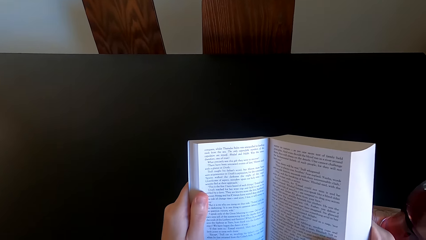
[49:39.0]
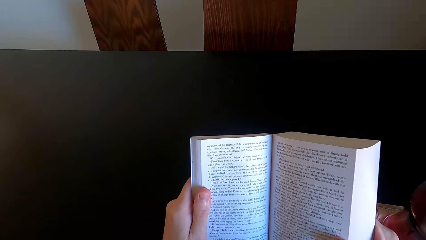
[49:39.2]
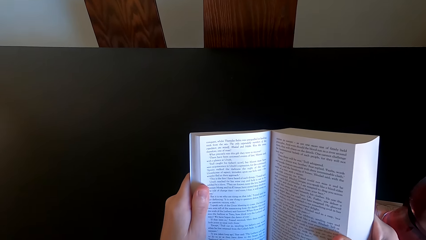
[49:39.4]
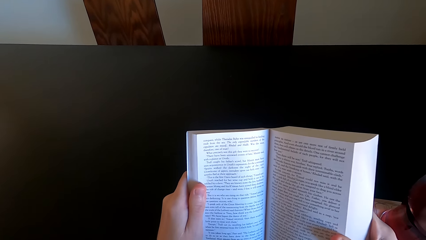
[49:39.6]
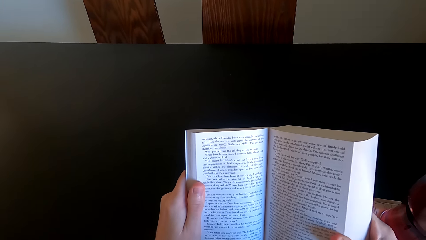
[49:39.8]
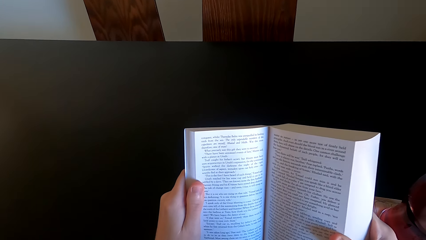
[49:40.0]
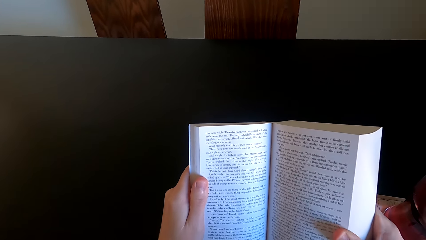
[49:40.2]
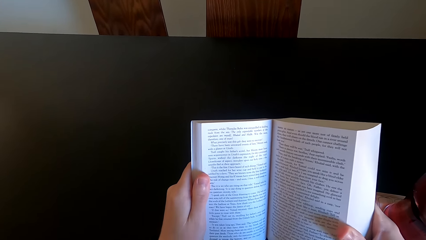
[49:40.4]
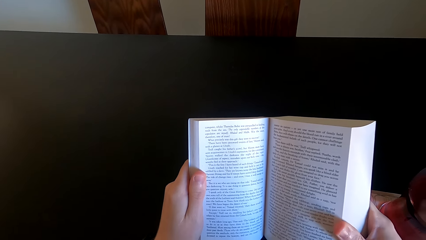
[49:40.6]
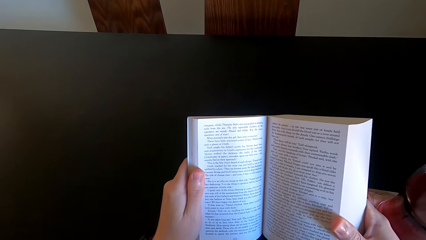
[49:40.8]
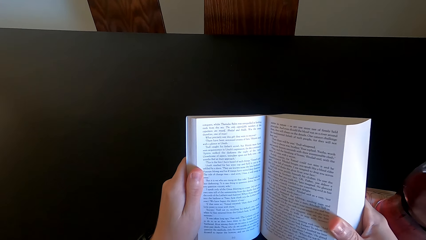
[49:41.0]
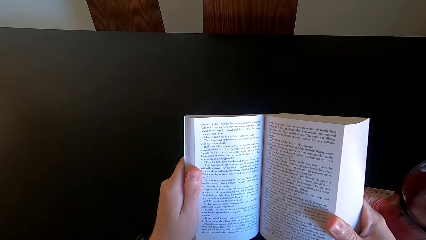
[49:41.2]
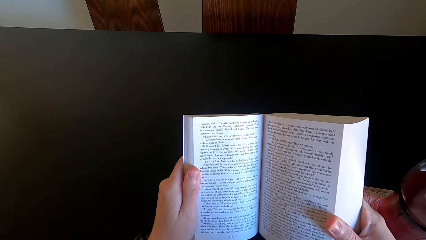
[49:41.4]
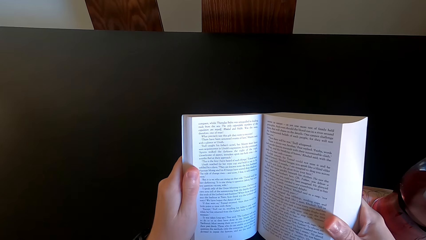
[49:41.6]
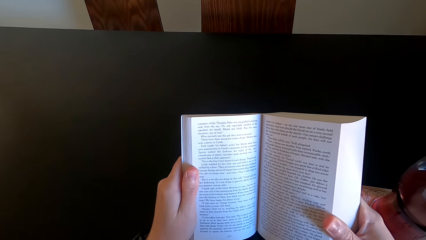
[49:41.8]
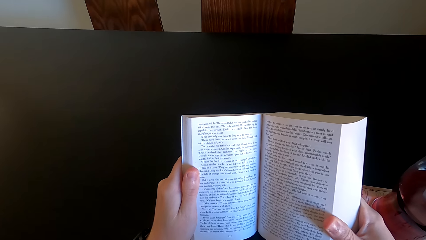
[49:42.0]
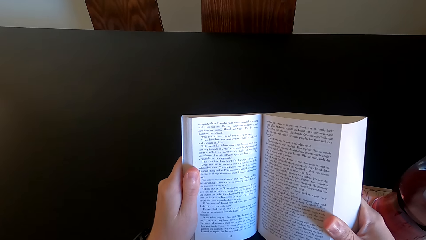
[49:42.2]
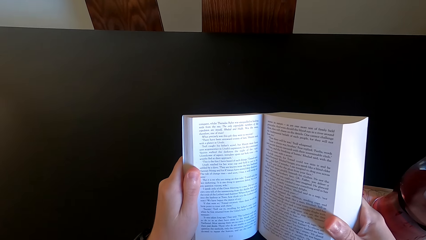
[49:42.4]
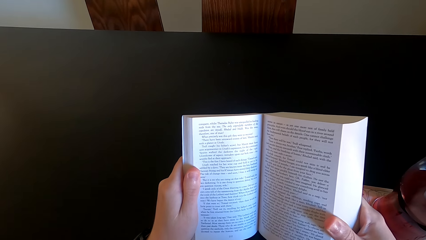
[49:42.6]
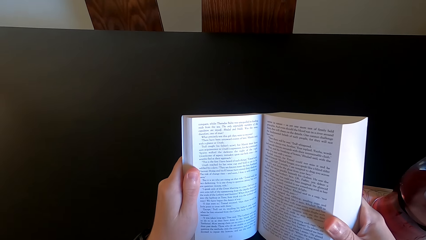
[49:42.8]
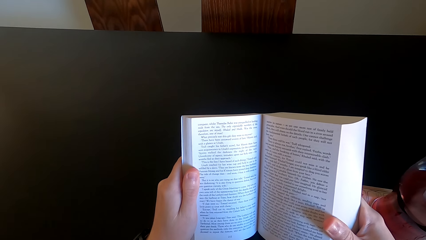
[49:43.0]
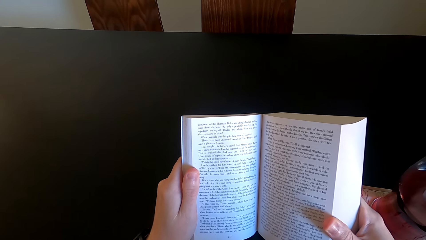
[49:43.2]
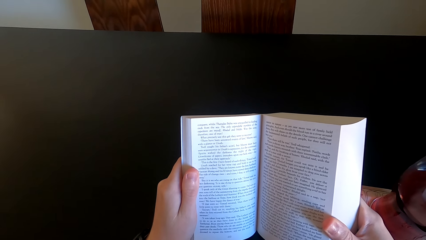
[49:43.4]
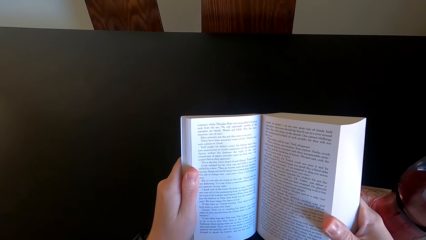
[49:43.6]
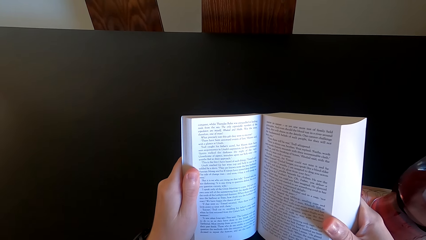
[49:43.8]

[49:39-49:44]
The camera wearer reads the book.

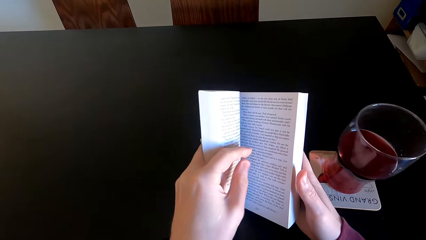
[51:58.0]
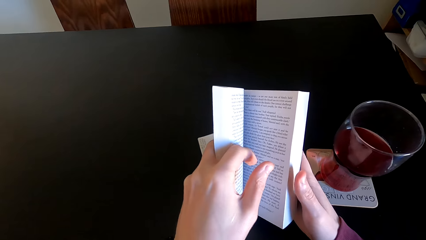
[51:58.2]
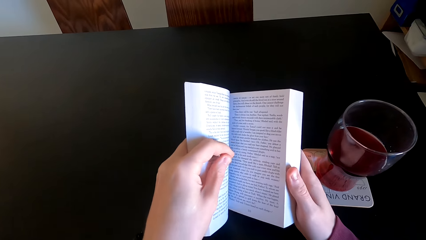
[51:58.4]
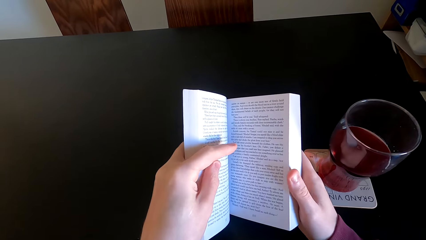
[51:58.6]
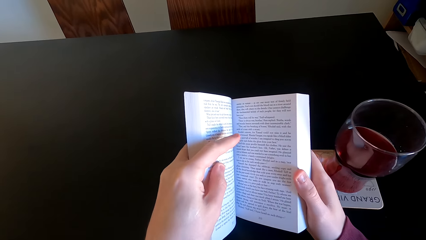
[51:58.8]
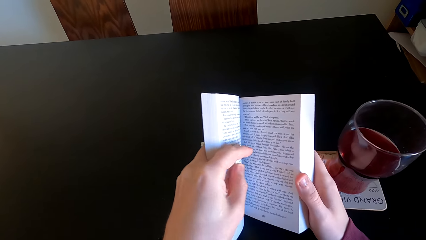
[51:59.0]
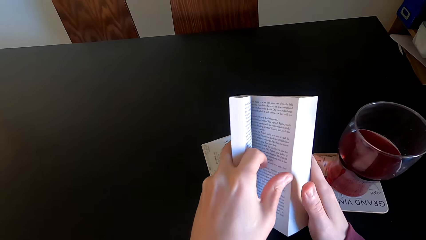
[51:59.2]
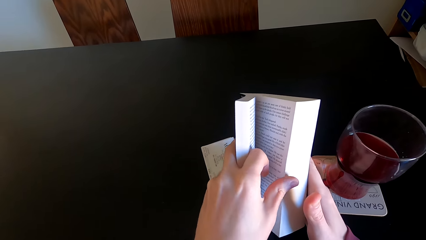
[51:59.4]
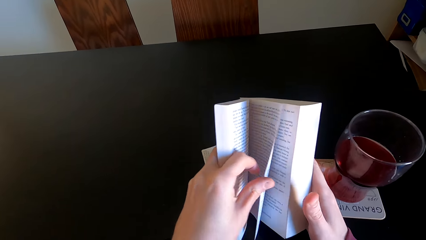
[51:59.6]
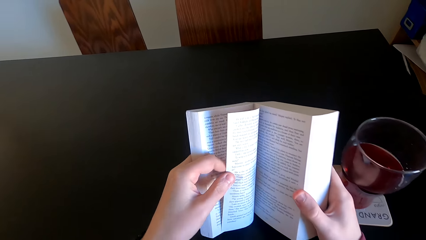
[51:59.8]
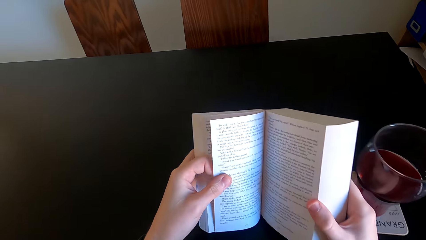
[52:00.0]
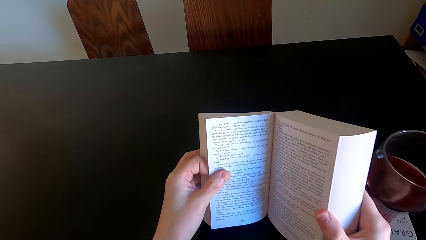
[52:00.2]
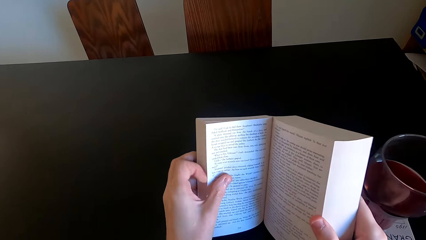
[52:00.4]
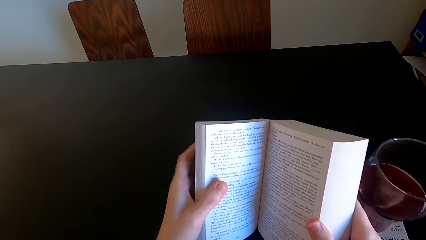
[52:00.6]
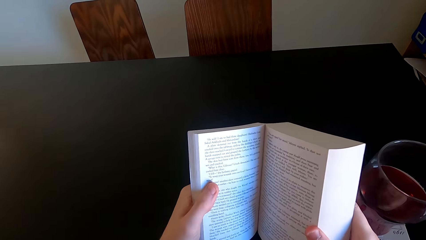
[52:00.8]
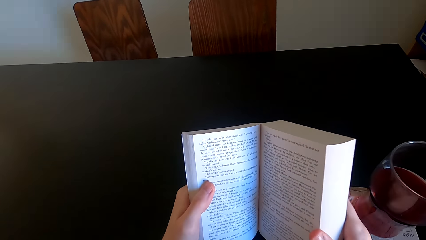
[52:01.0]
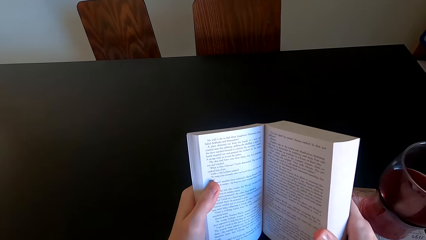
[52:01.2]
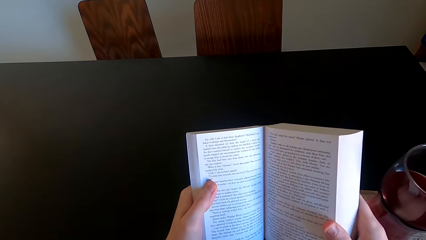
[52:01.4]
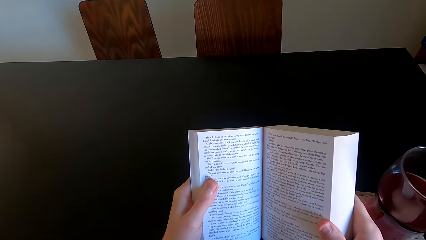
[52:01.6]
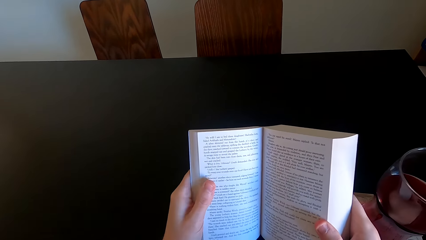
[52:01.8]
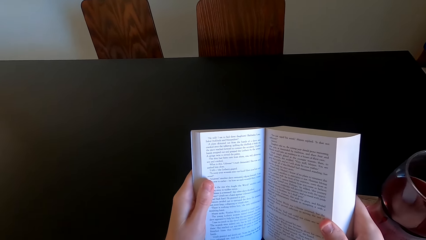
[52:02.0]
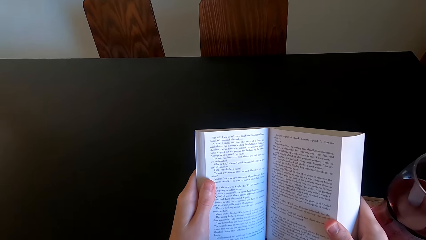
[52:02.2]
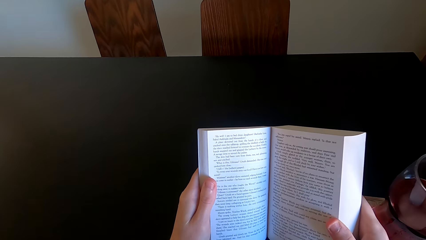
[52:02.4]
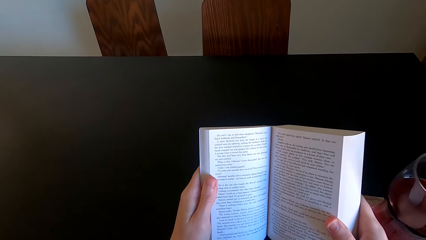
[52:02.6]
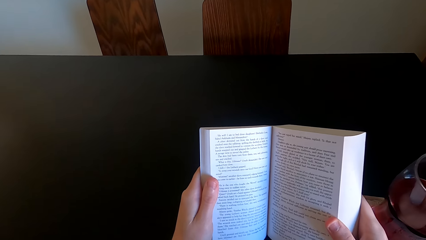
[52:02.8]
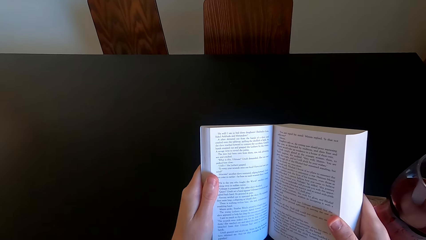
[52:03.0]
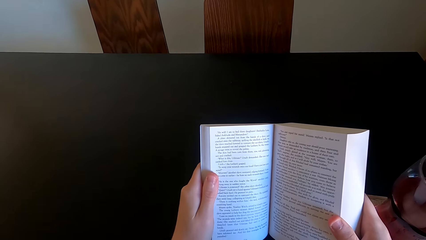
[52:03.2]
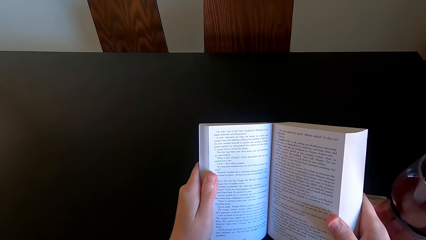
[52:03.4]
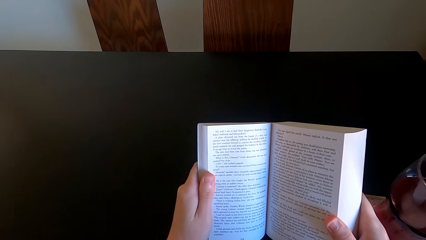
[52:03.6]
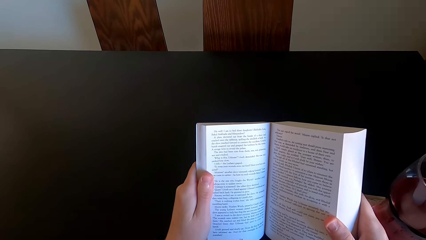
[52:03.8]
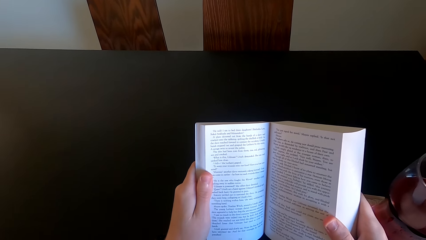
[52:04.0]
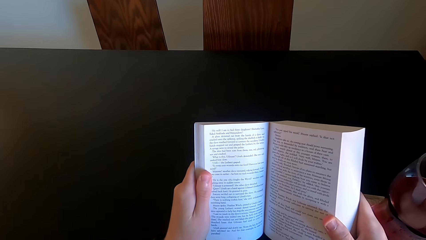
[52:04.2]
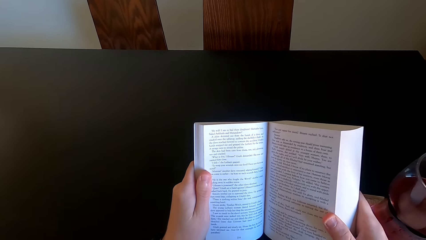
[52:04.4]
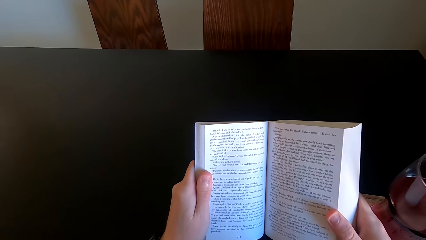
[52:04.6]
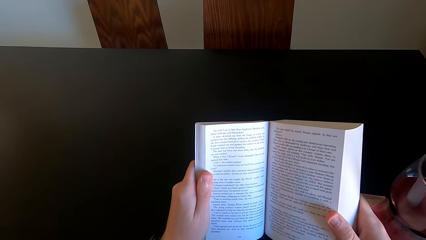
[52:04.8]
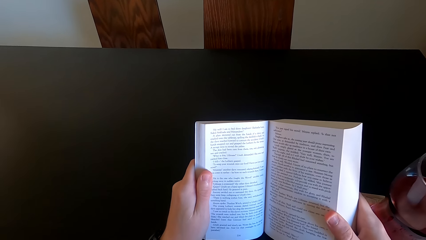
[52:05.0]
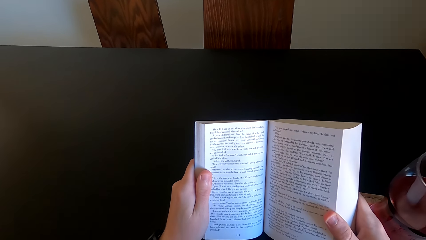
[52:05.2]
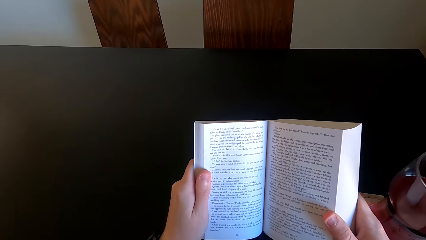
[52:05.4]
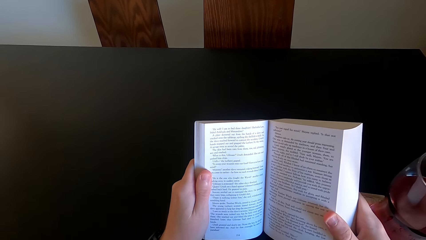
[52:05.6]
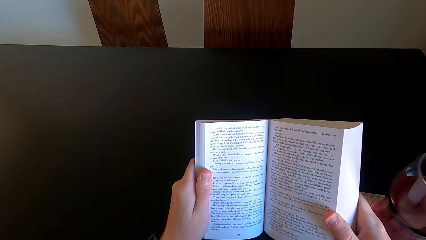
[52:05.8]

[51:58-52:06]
The camera wearer turns the page. They read the page.
